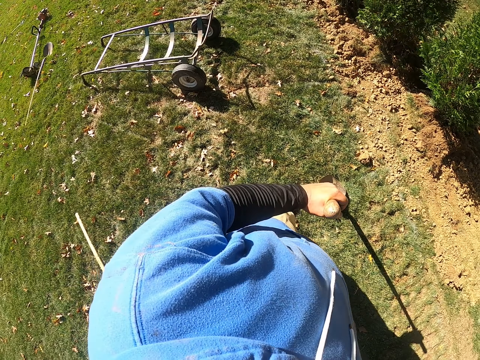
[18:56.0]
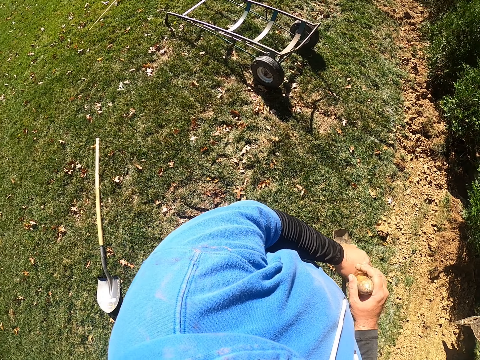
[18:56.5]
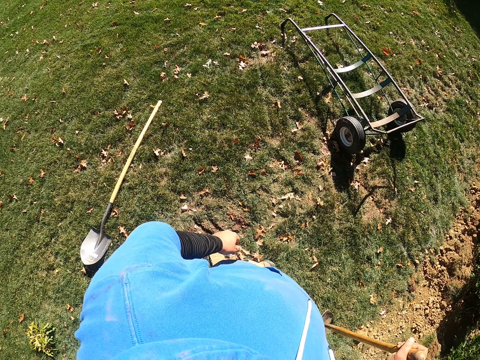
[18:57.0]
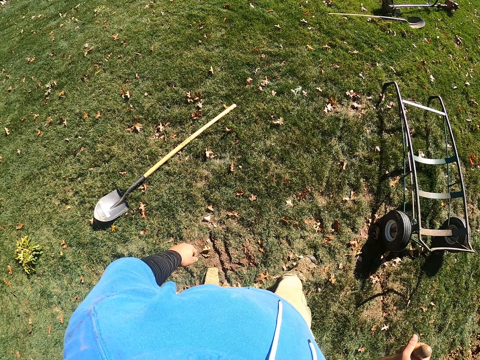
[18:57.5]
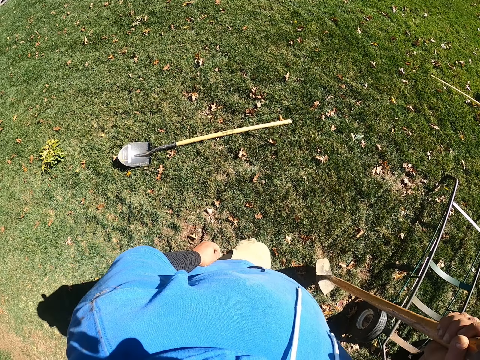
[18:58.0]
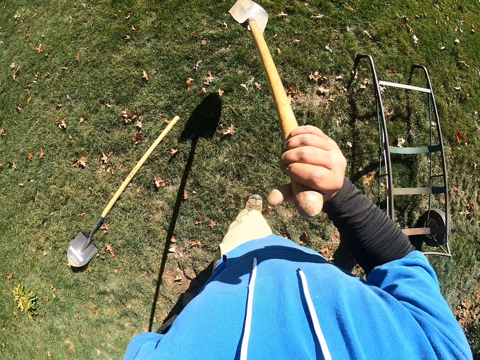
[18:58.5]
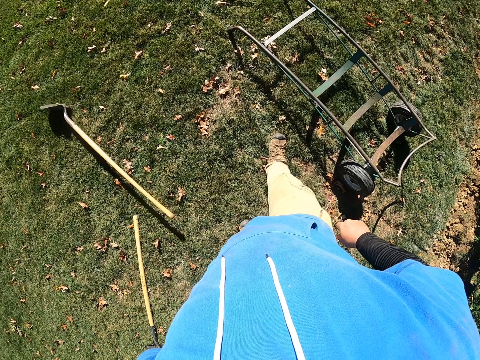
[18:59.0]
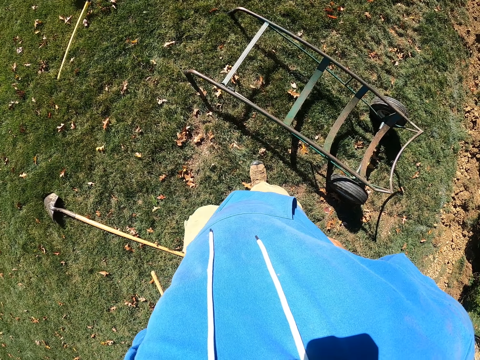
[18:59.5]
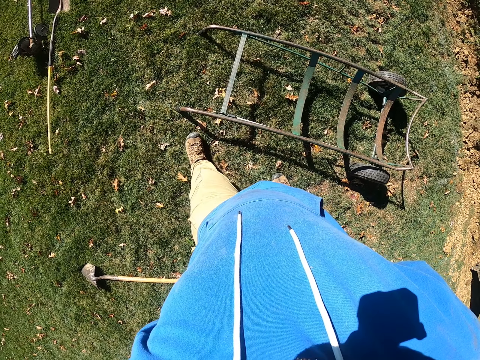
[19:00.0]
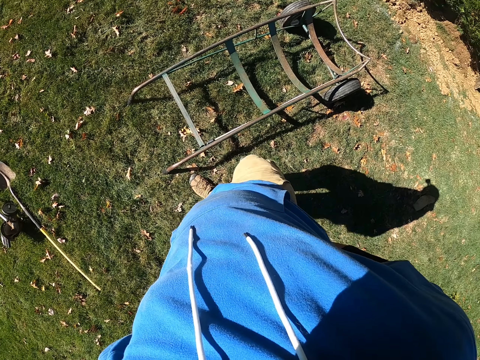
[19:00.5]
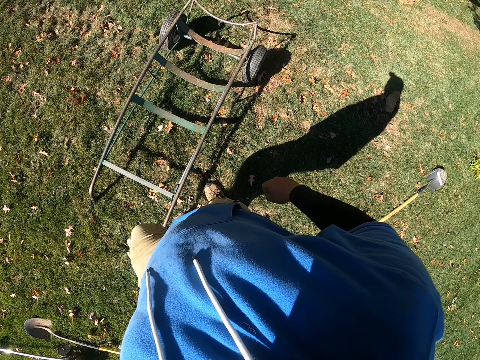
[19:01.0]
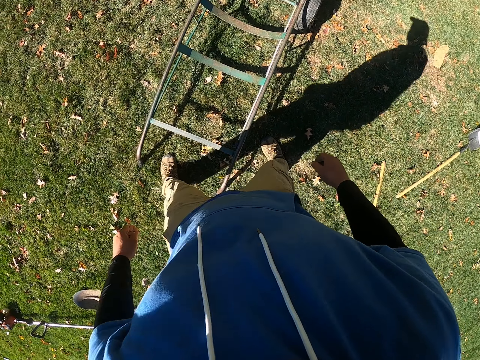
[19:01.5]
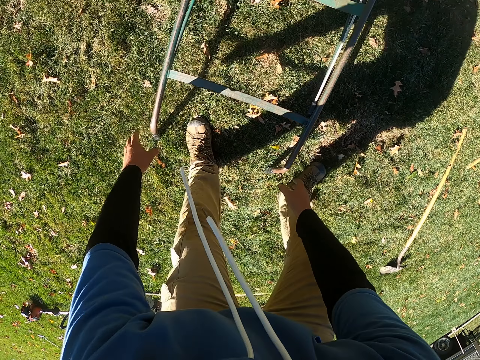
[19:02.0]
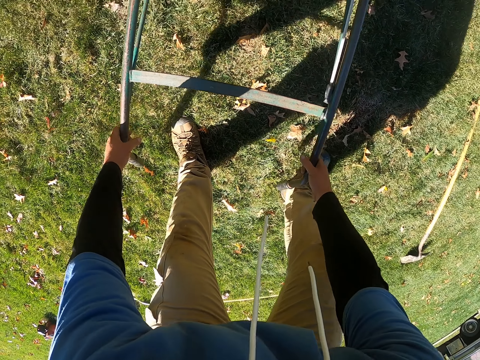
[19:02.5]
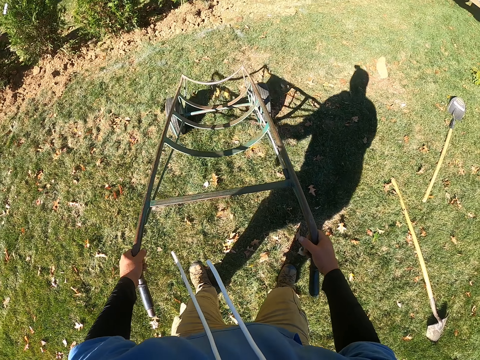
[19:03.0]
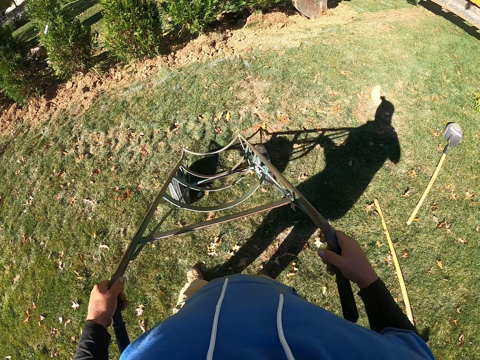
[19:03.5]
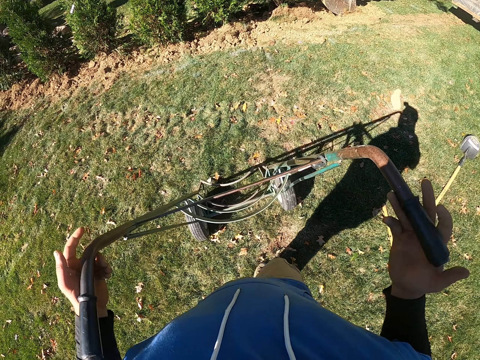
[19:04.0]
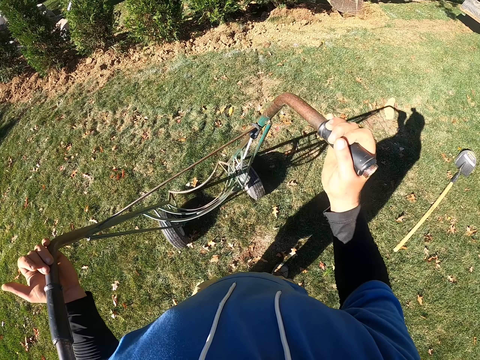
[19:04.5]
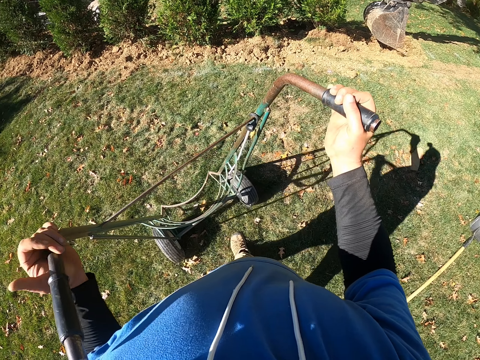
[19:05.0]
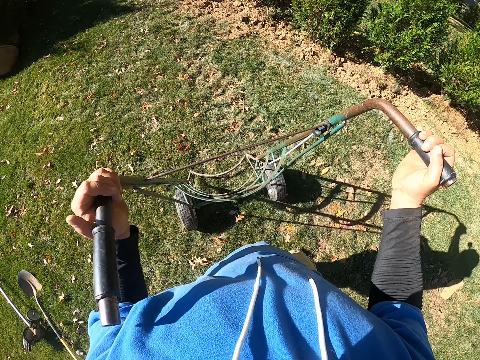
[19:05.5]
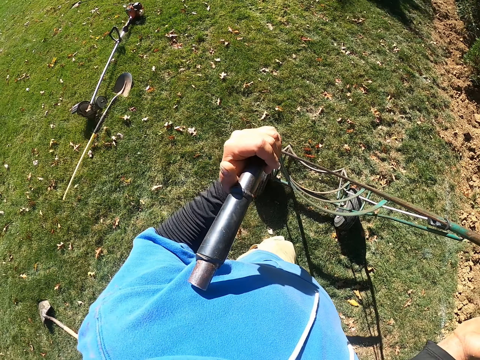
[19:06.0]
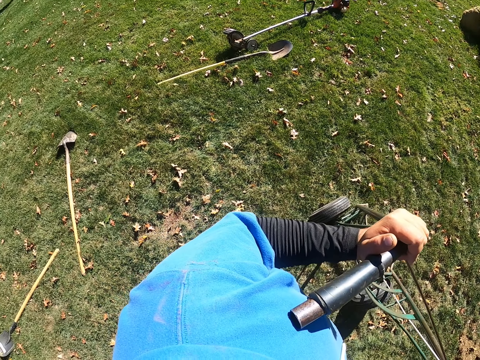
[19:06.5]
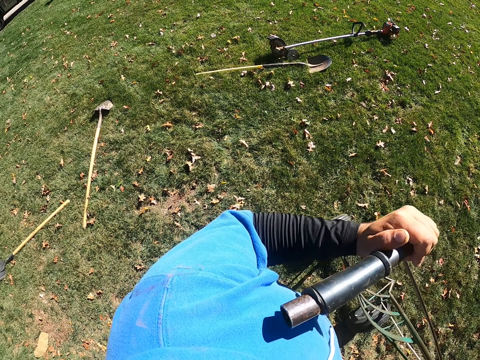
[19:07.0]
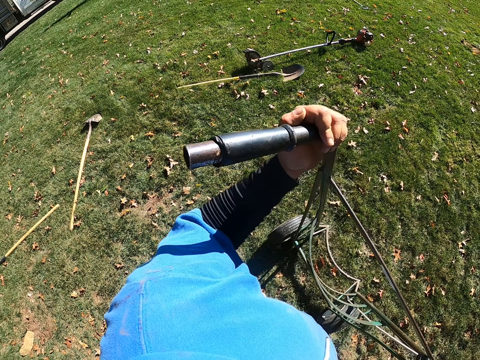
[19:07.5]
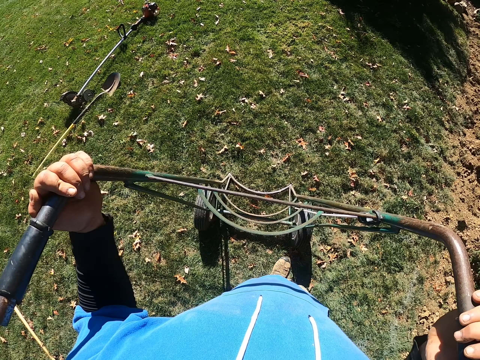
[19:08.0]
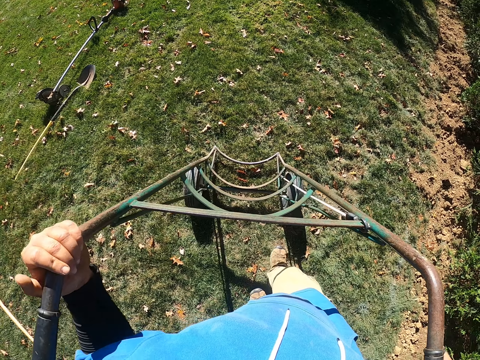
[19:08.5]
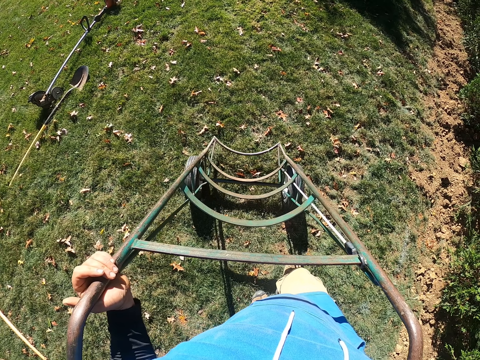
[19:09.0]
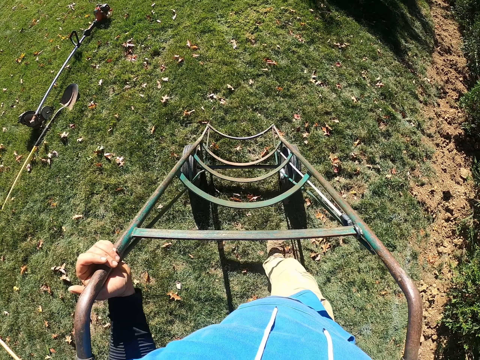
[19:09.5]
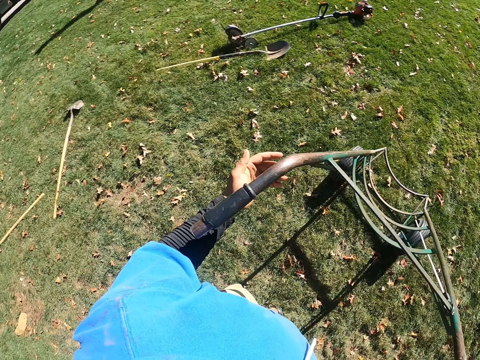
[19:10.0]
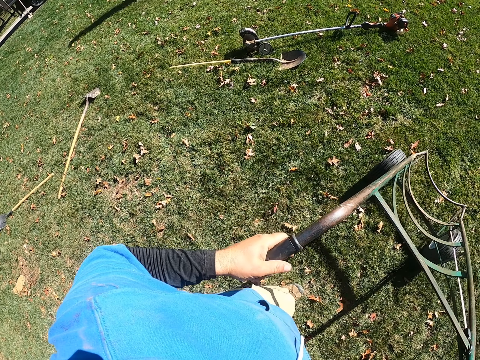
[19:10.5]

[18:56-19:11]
The camera wearer walks around. They drop the spade on the ground. They take the cart. They lift the cart. They pull the cart. They push the cart.

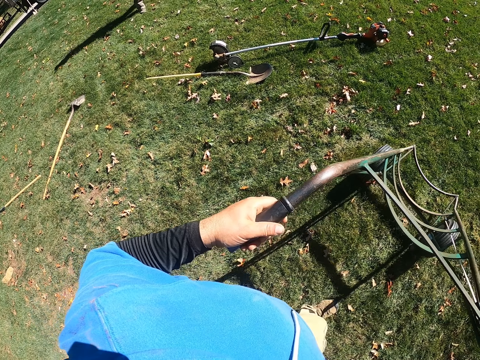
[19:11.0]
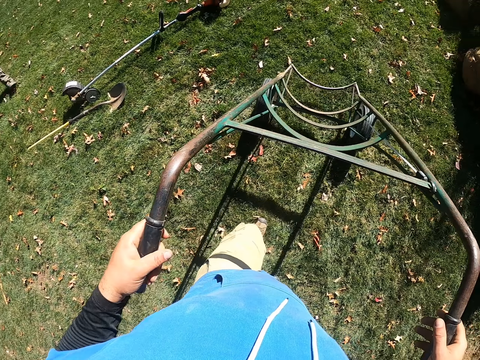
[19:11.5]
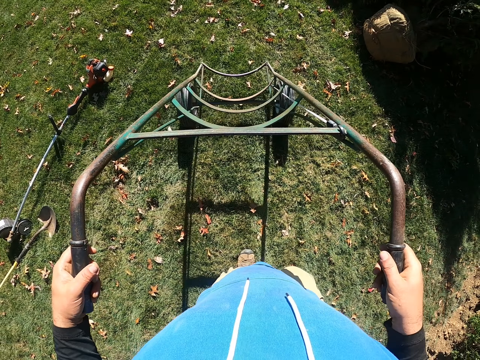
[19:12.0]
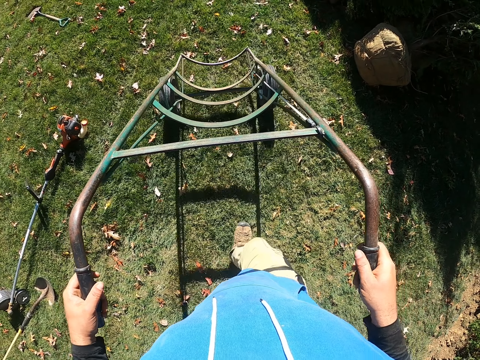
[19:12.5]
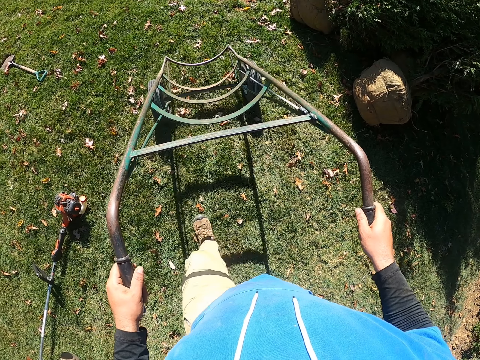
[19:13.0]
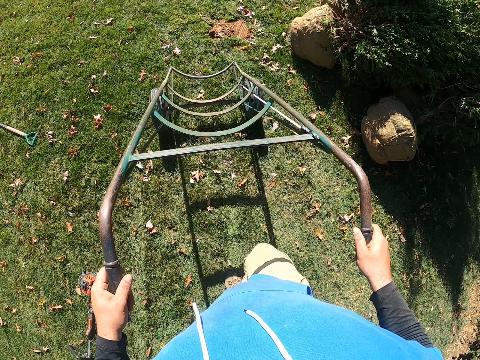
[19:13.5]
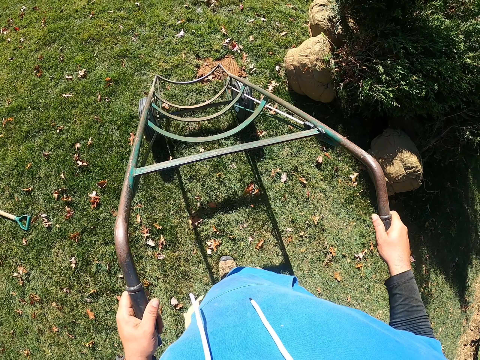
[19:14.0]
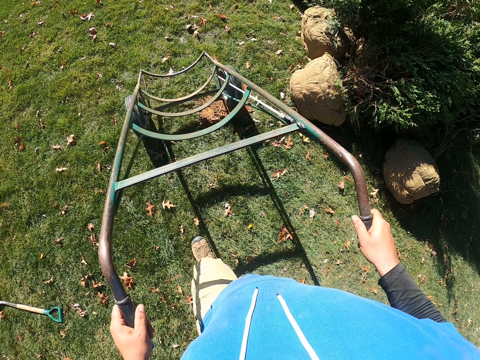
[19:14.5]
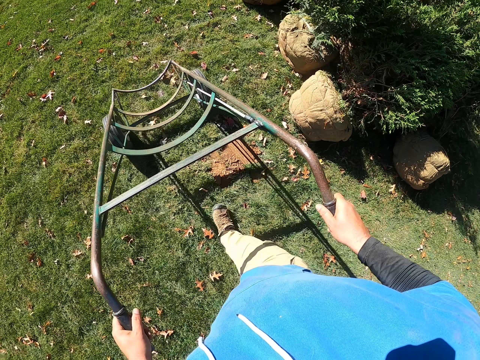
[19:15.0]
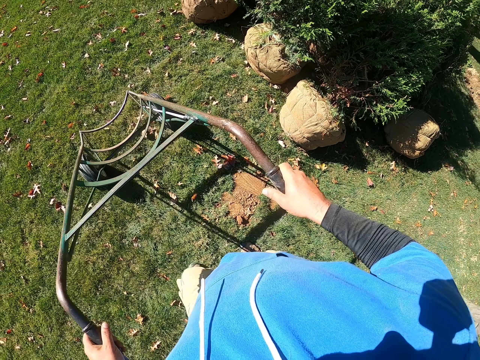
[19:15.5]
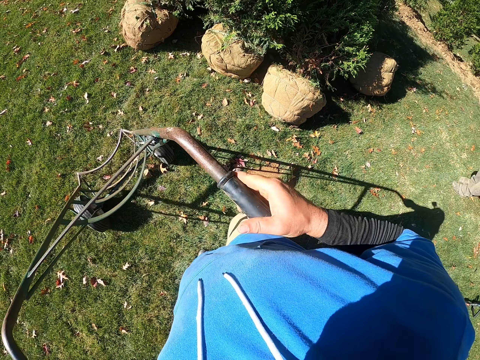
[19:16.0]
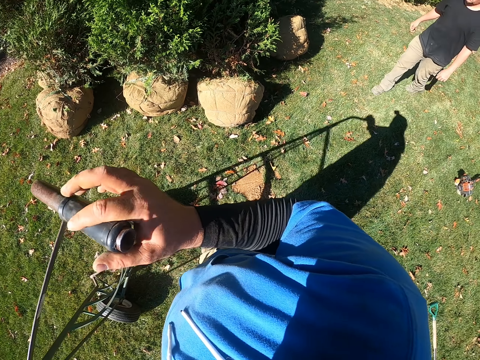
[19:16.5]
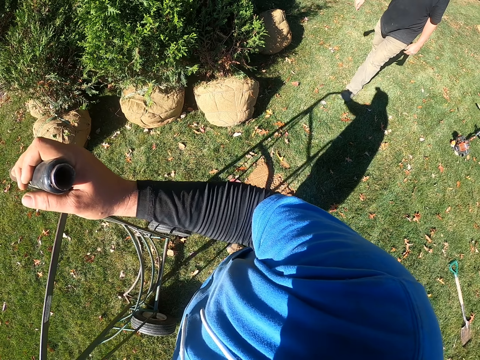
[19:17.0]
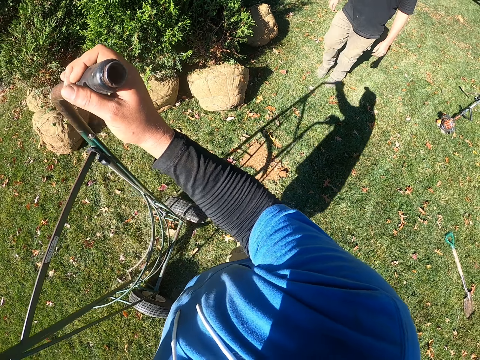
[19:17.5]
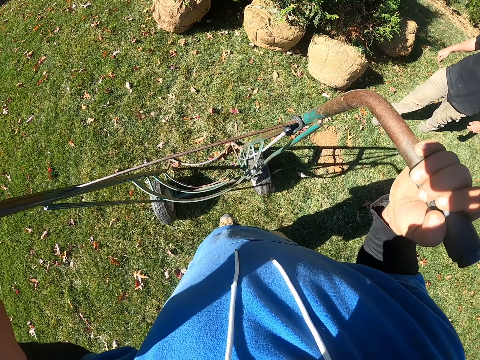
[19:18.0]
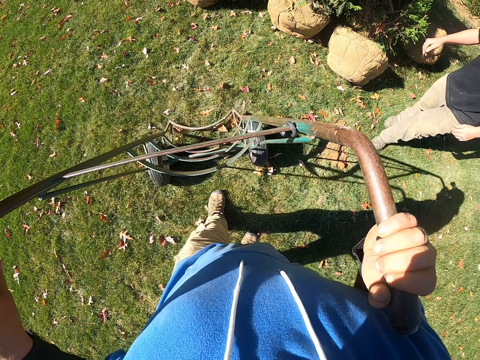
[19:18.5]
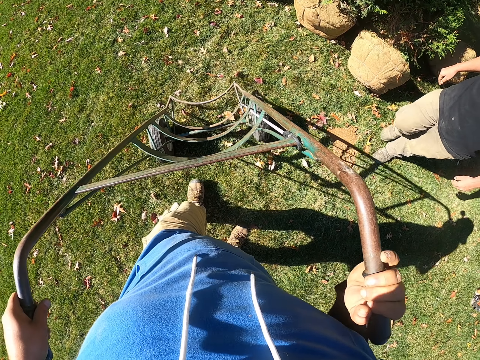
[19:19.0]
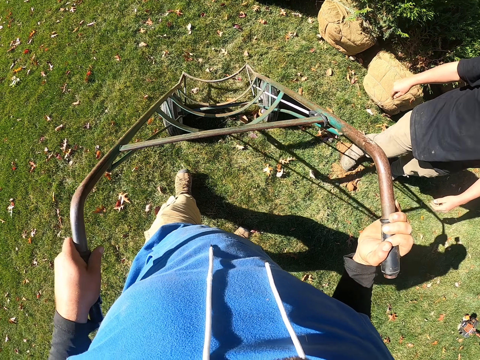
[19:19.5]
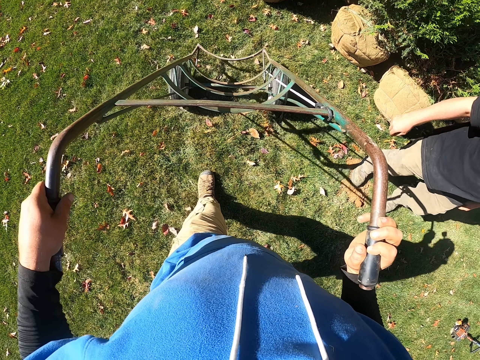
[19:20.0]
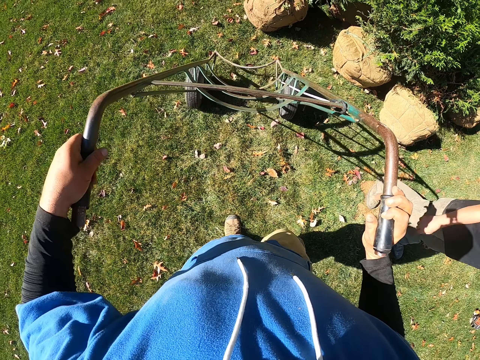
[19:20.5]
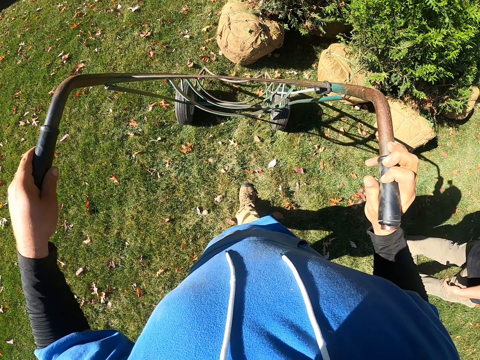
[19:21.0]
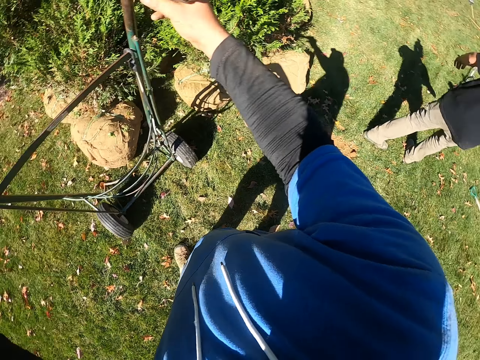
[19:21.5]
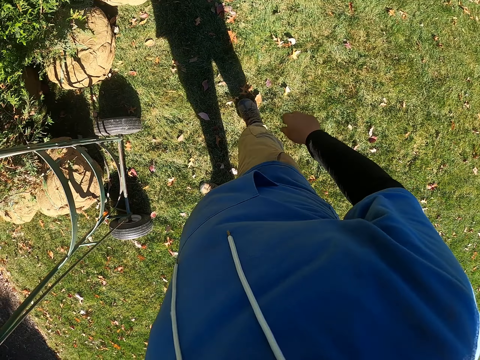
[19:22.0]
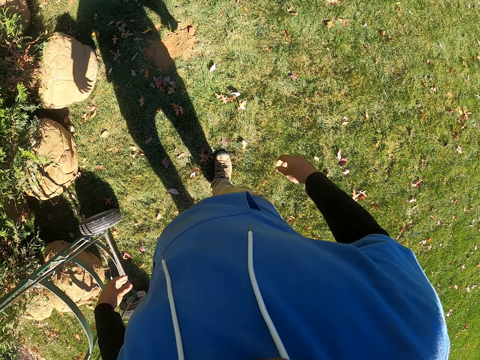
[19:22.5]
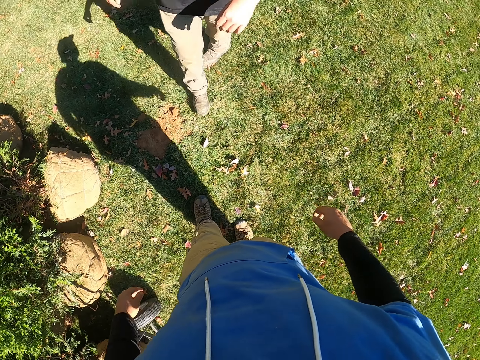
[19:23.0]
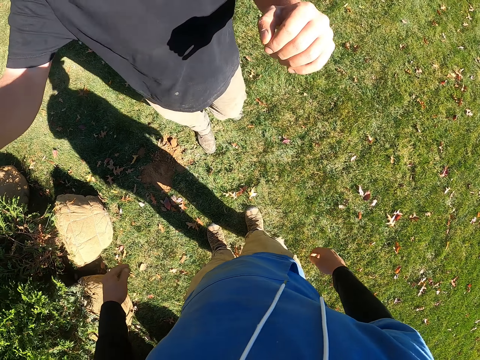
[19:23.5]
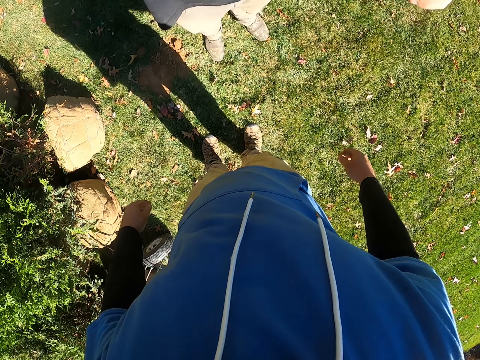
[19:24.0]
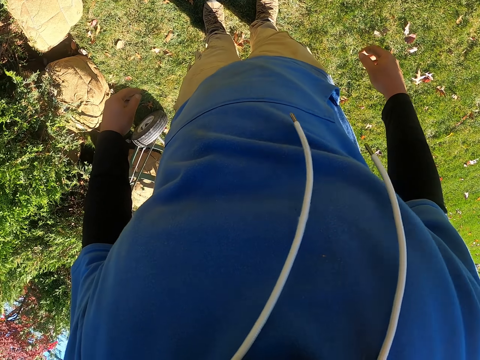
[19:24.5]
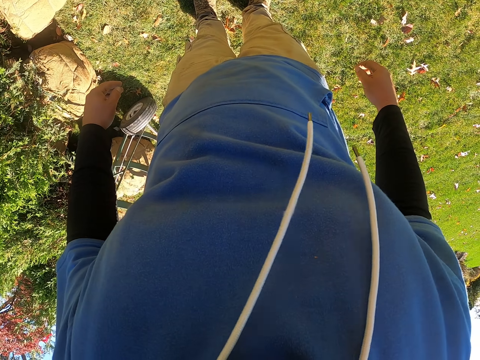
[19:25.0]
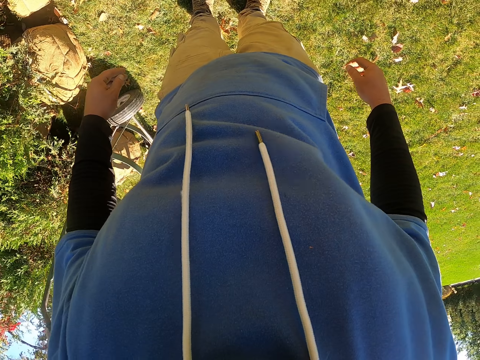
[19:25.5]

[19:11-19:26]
A man walks around the garden. The camera wearer pushes the cart. They stop the cart. The man interacts with the camera wearer. The man handles a camera.
